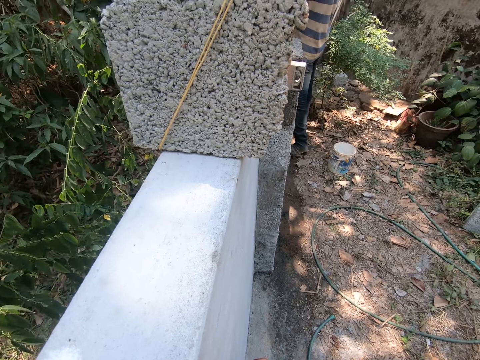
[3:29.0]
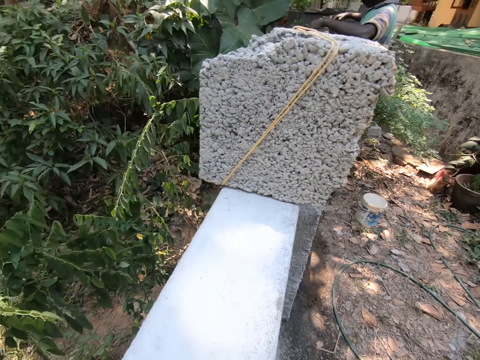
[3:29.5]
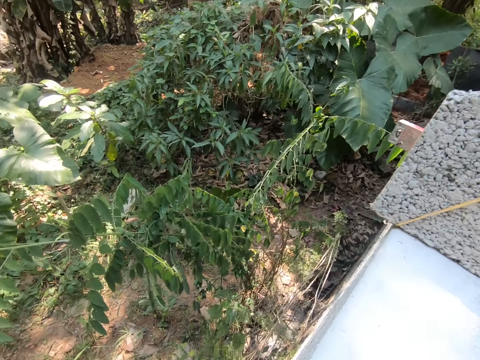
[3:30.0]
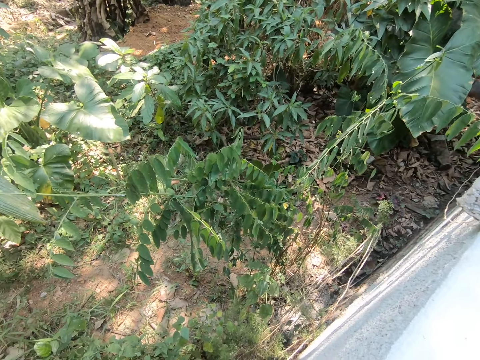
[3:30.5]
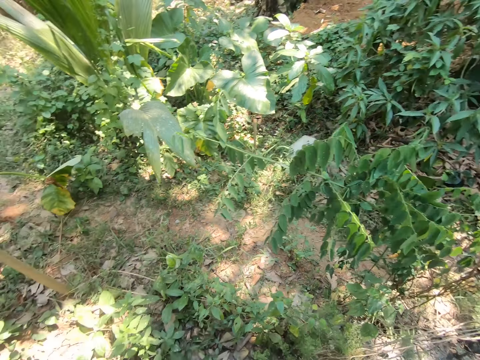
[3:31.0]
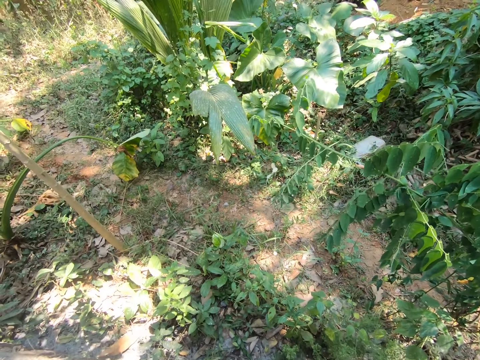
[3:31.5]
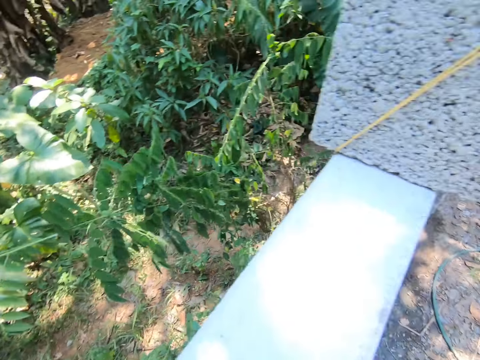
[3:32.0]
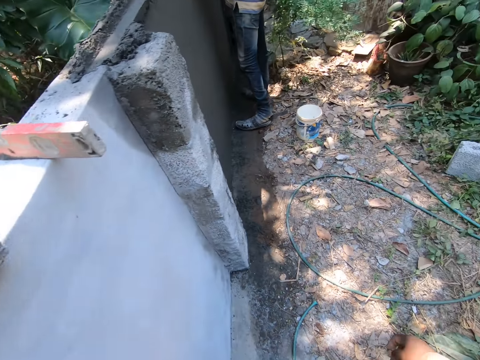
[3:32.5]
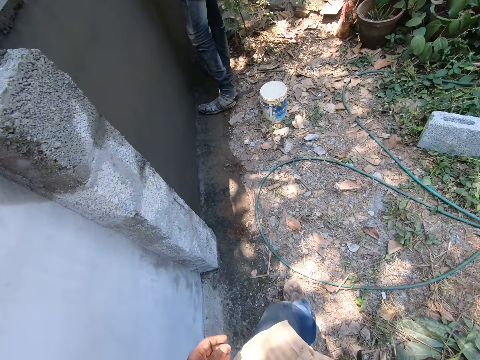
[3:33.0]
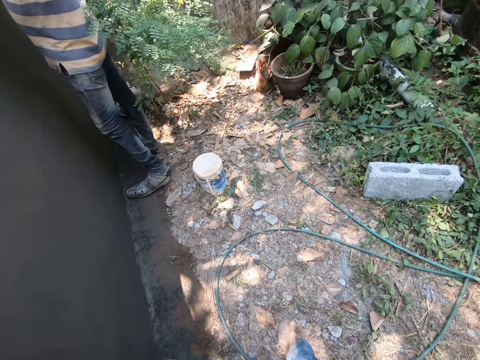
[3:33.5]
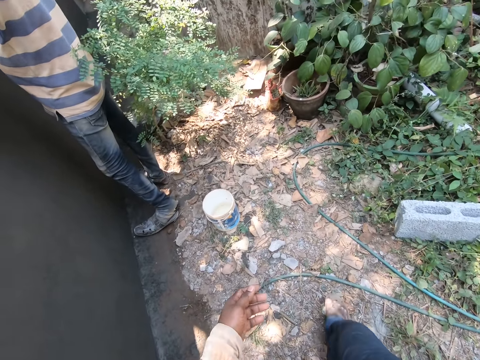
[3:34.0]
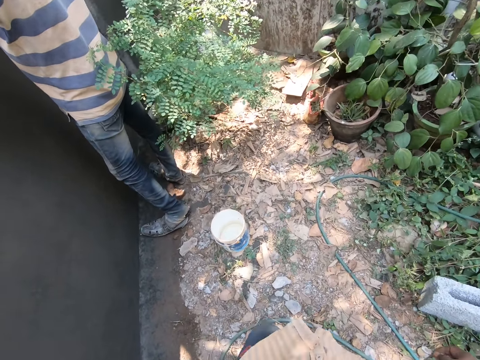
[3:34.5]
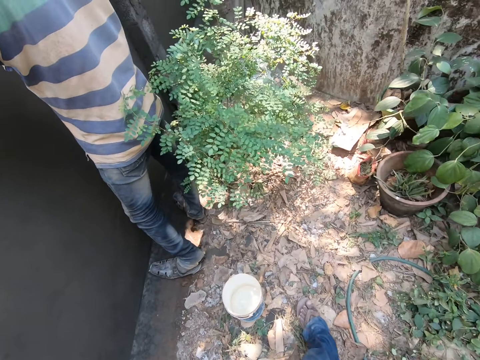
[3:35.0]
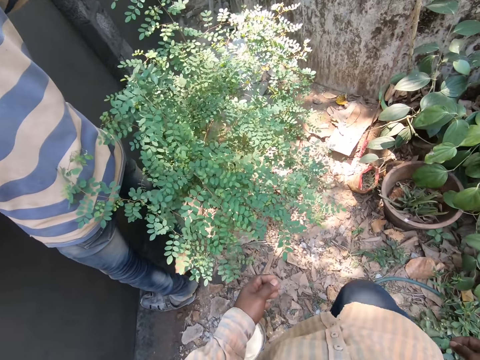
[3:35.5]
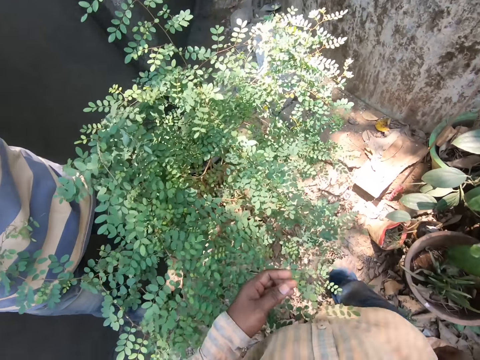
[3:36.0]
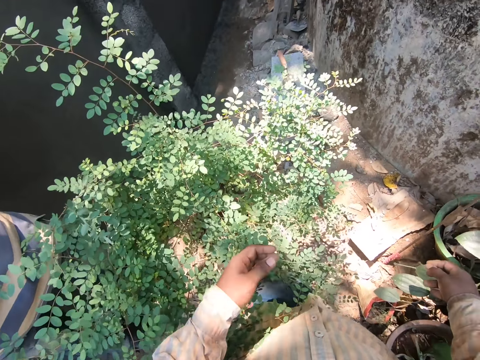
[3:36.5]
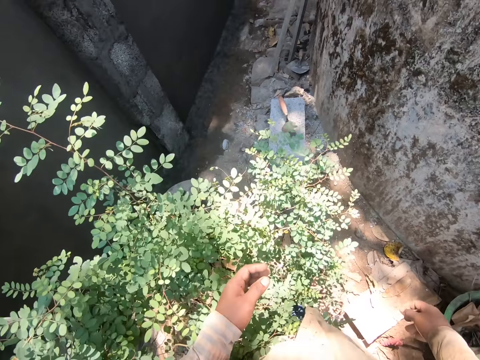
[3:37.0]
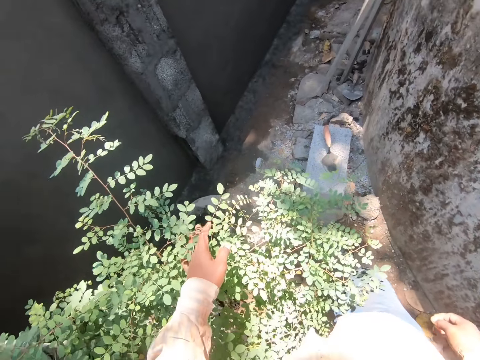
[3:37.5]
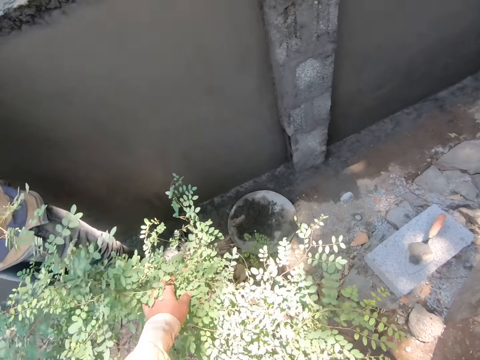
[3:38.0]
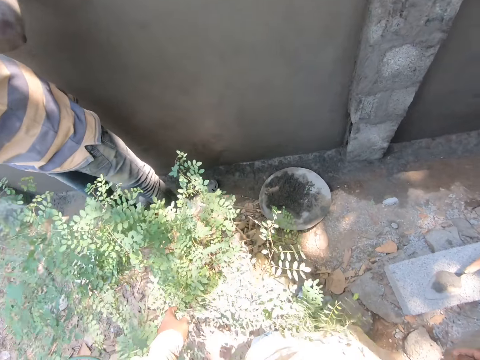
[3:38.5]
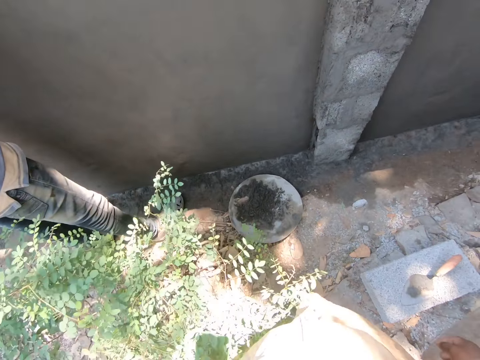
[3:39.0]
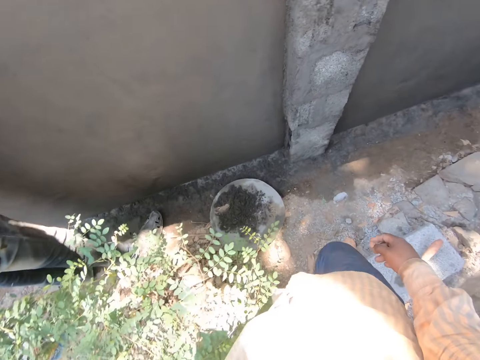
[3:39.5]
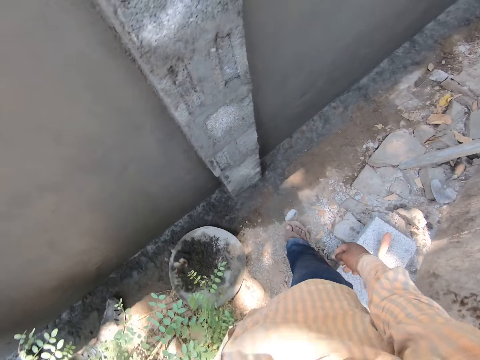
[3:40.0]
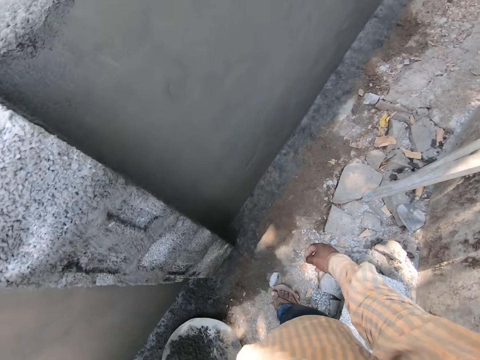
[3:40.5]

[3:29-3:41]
The camera wearer throws cement on the ground. They walk on the ground.

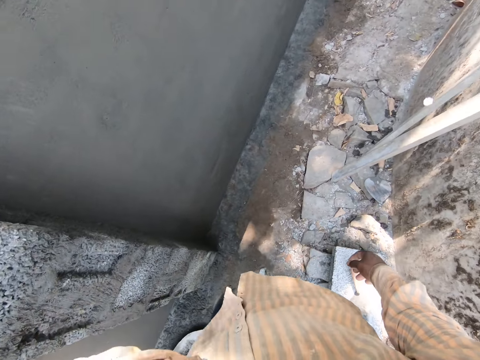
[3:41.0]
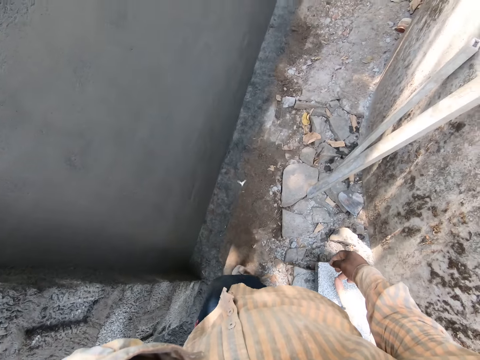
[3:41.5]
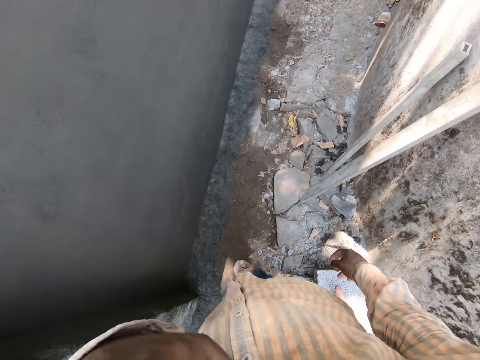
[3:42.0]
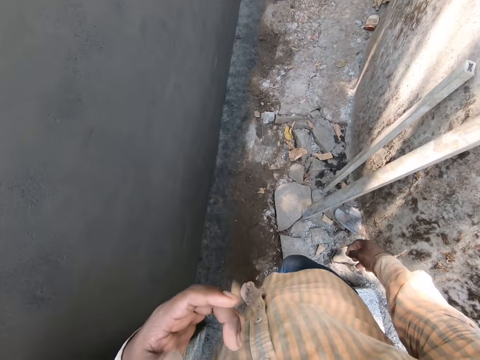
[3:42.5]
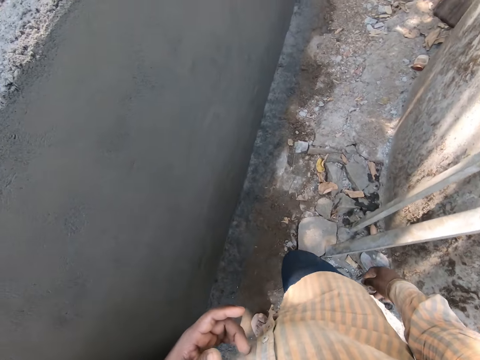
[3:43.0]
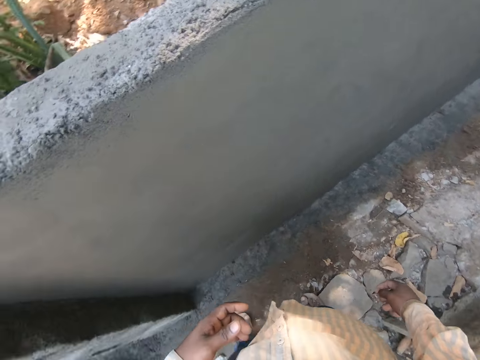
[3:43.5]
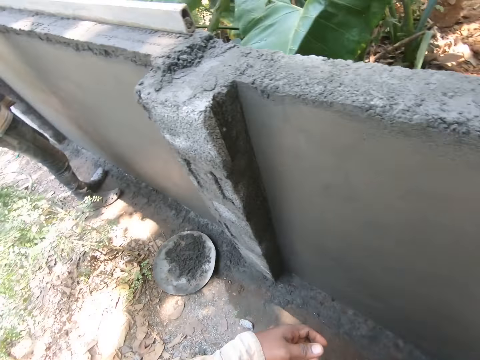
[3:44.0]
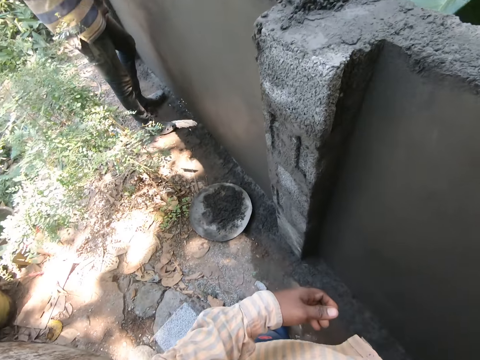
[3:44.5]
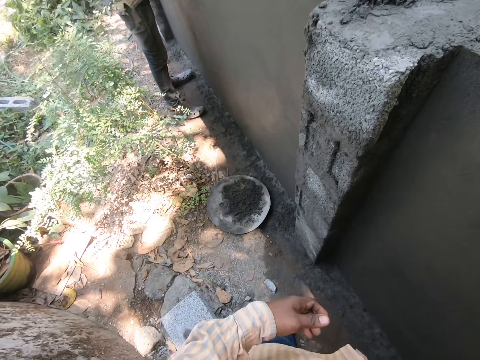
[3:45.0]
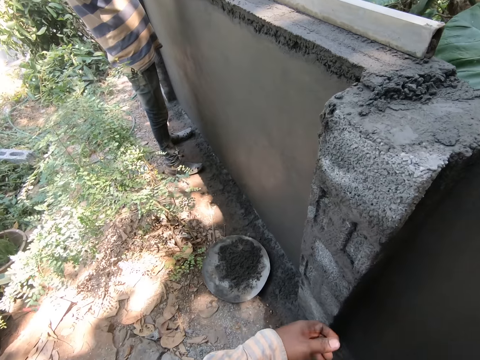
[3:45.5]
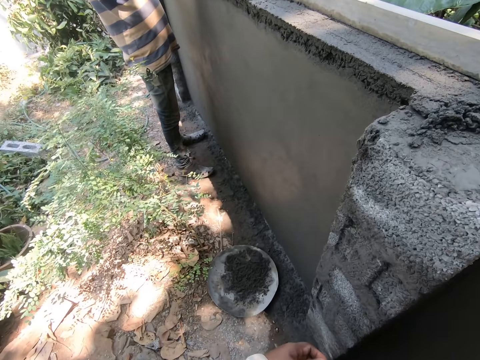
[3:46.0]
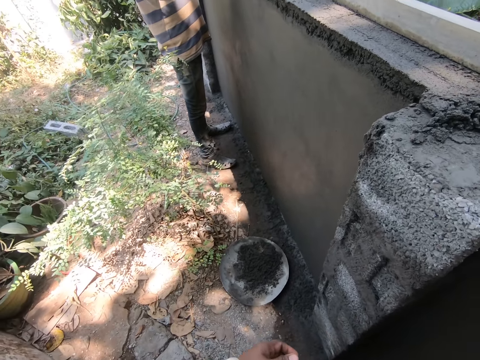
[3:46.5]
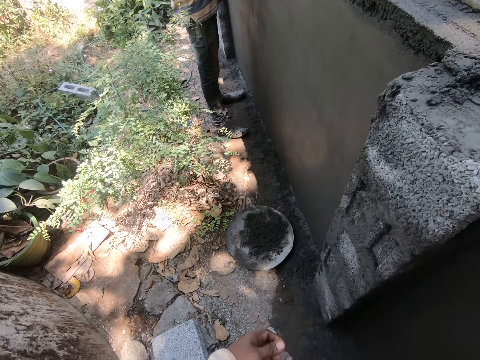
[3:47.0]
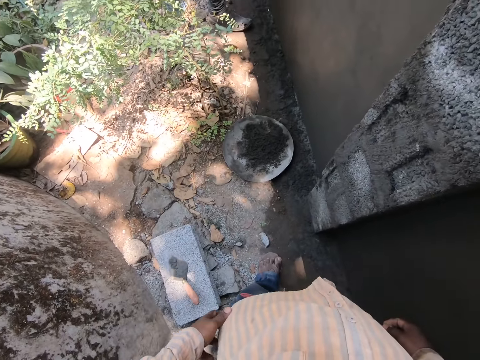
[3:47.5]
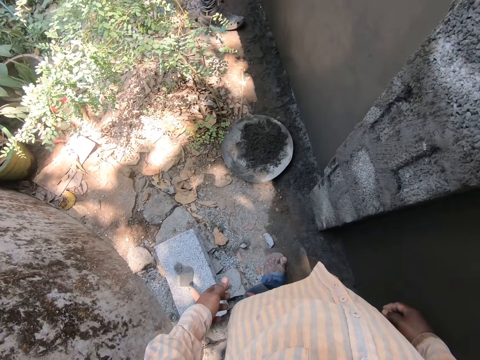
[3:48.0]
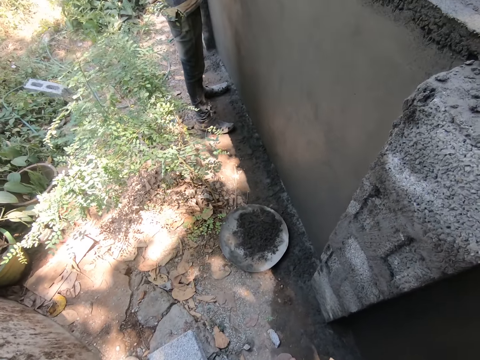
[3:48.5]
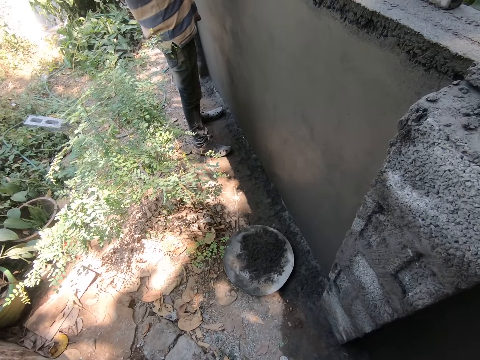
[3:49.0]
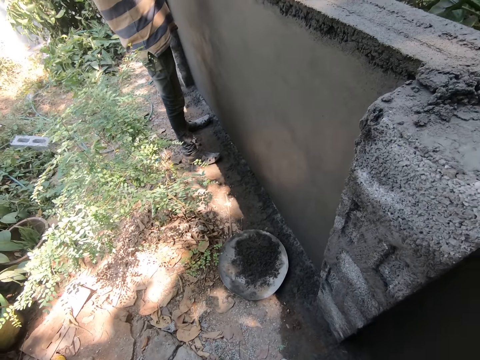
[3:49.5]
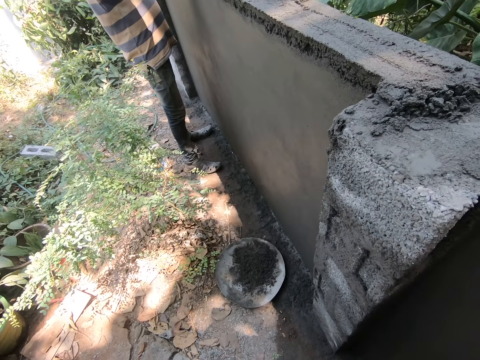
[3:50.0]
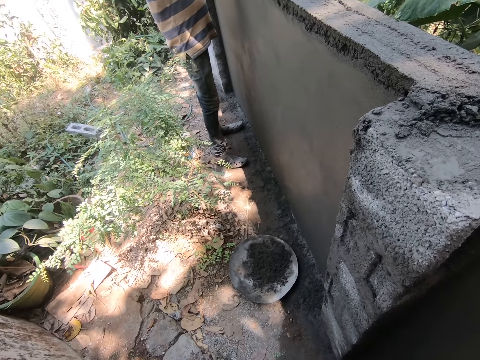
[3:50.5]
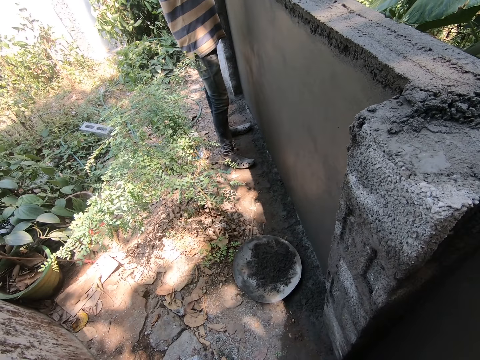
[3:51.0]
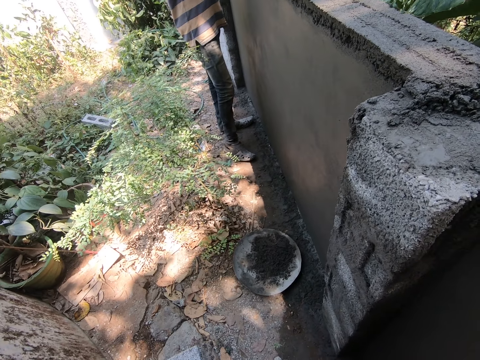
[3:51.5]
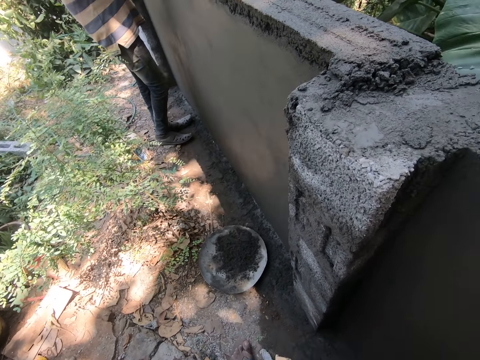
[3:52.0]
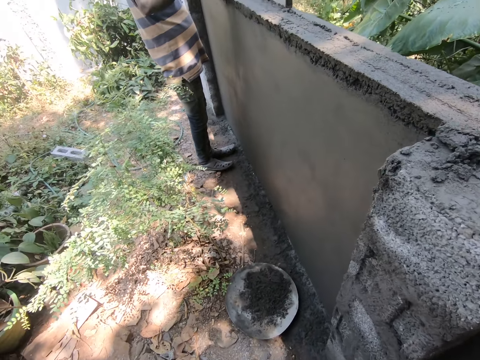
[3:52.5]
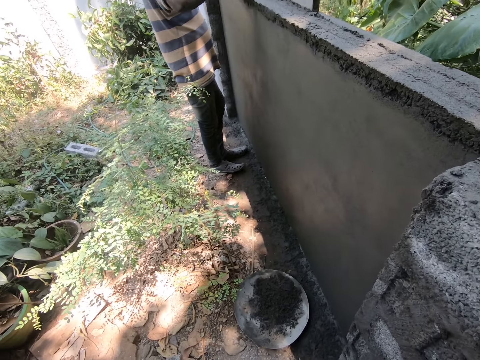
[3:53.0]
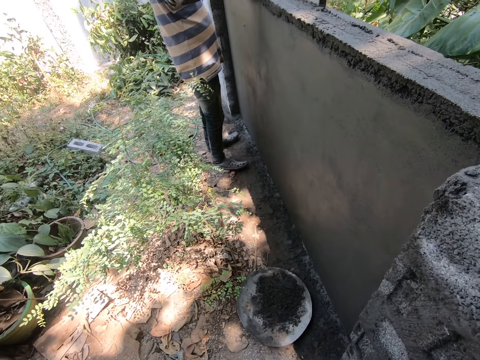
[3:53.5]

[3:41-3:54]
The camera wearer looks around. They stand on the ground. A man plasters the wall with a trowel.

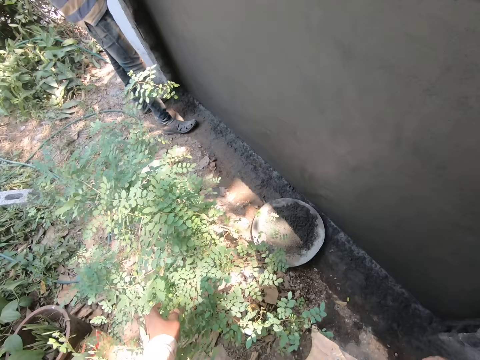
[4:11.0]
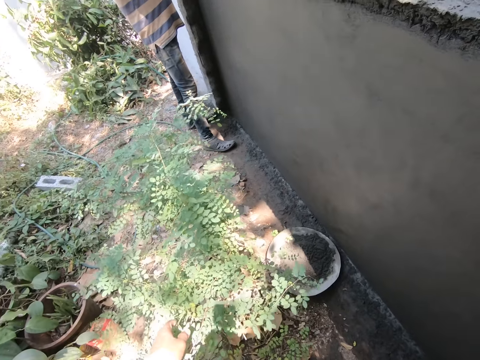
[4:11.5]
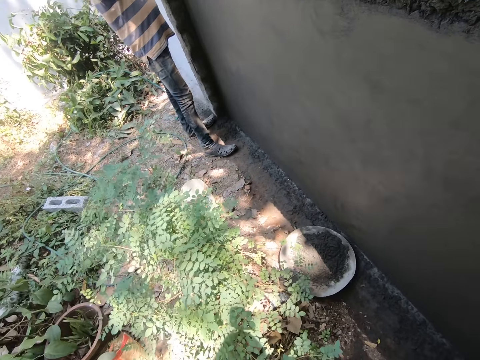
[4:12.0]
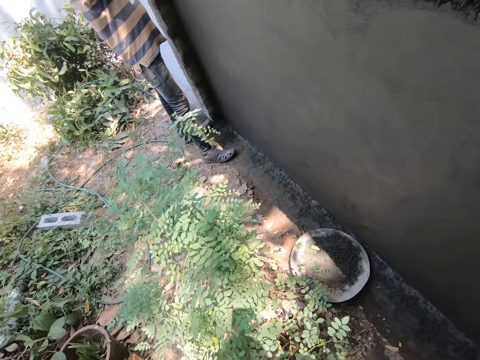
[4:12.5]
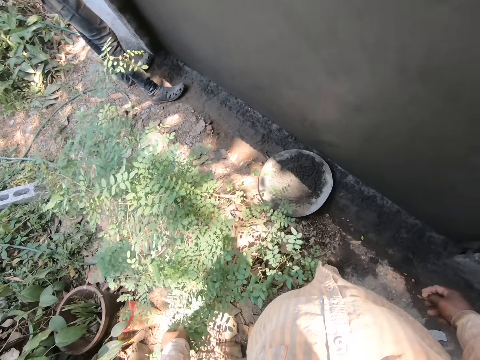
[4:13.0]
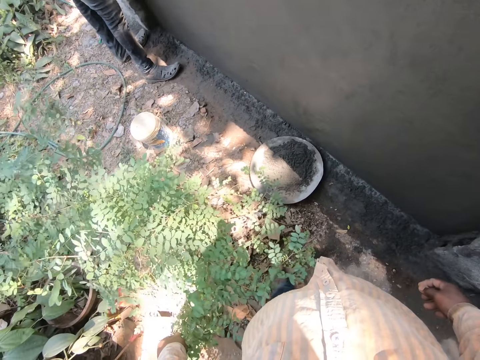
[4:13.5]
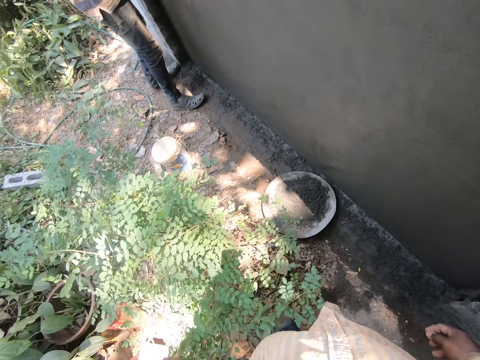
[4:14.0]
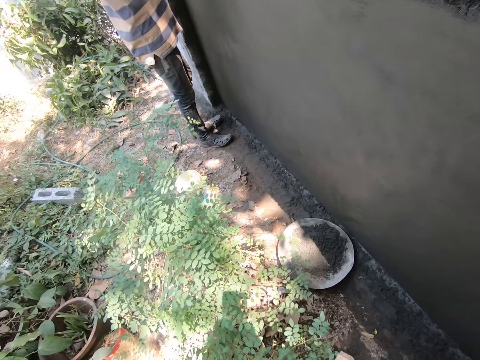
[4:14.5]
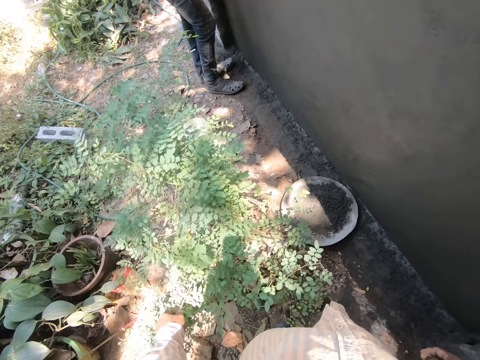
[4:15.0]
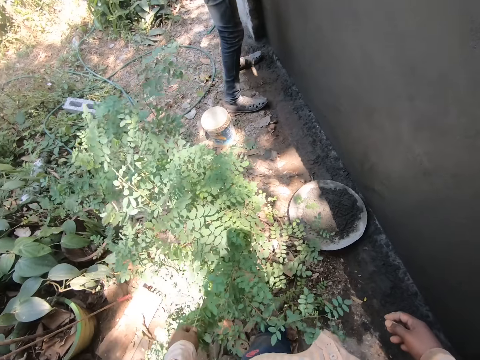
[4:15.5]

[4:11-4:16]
A man plasters the wall with a trowel. The man throws the cement mixture into the tray.
